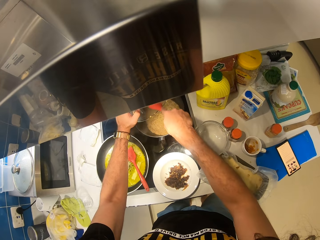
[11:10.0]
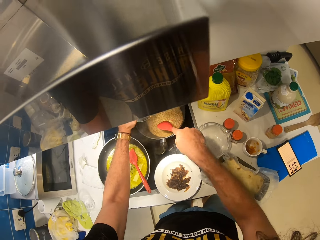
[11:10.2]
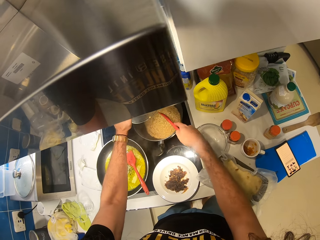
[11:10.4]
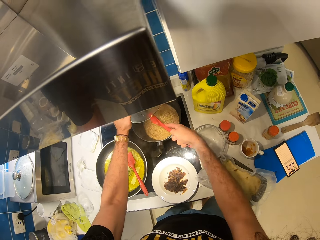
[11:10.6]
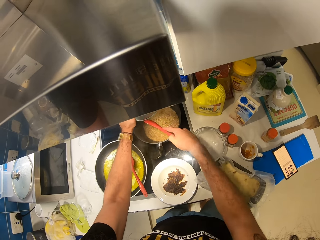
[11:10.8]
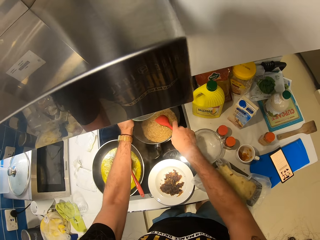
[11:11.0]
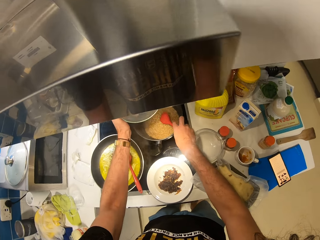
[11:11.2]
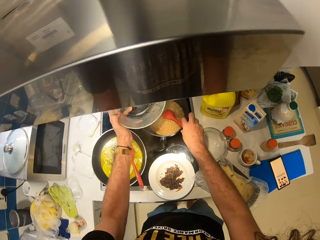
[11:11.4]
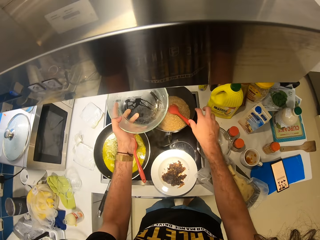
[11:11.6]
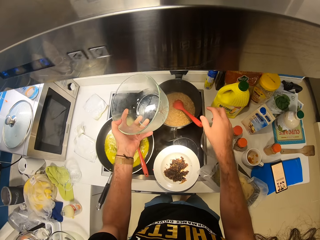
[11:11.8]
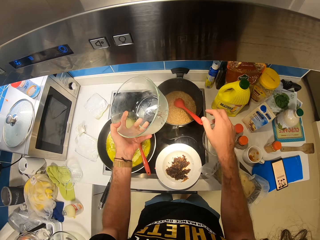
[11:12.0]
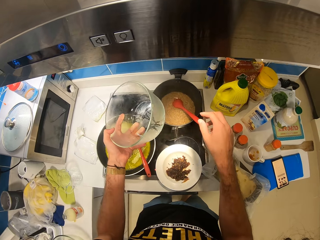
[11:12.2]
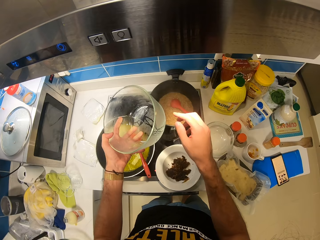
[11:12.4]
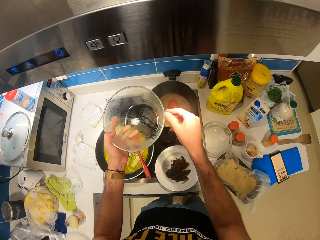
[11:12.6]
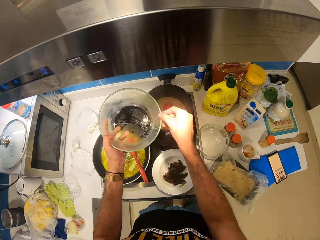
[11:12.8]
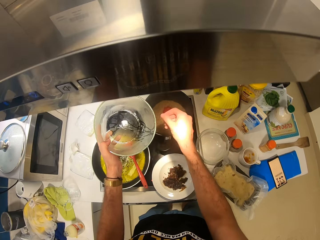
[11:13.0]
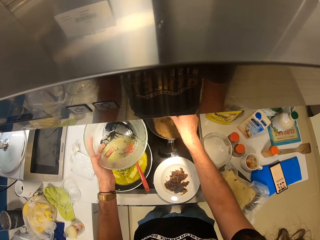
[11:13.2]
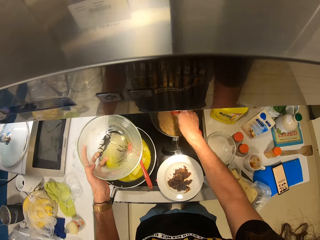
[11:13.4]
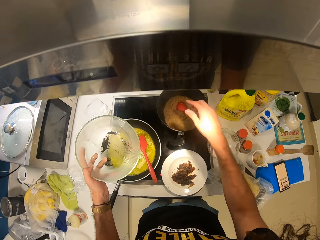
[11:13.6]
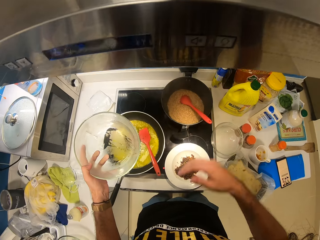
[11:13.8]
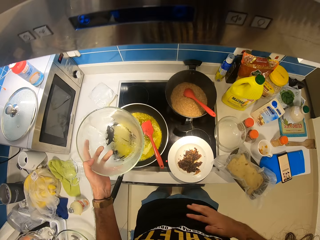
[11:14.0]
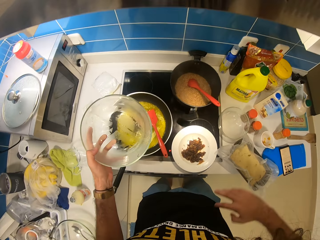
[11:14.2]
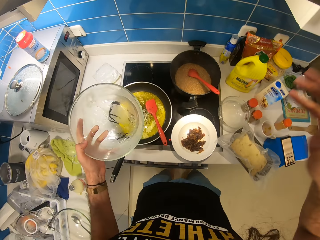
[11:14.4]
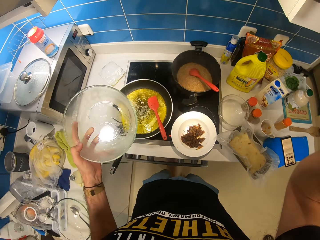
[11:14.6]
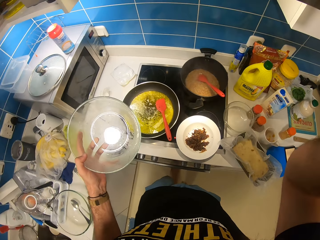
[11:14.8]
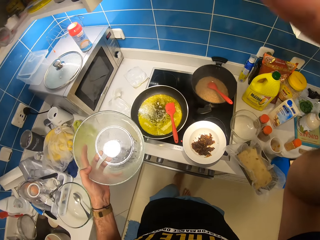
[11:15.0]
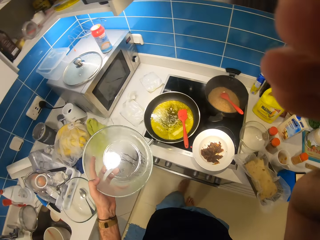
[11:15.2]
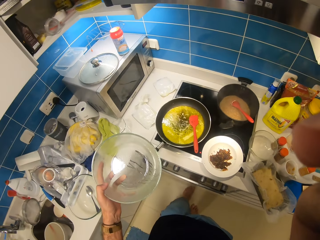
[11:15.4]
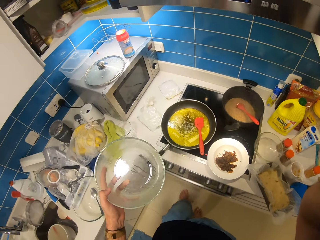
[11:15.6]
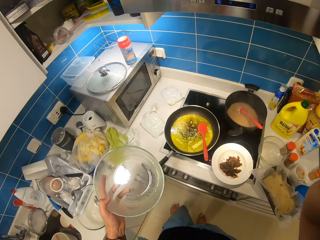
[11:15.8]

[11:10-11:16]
The camera wearer puts the spoon on the cooking pot. He wipes his hand on the T-shirt. He adjusts the camera.
